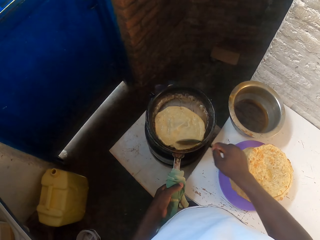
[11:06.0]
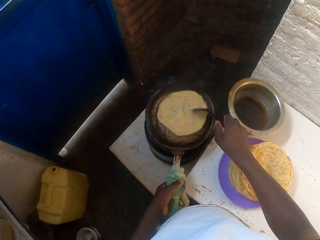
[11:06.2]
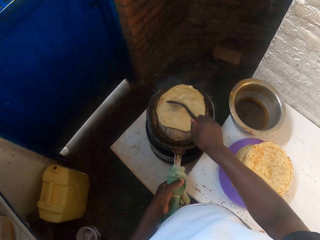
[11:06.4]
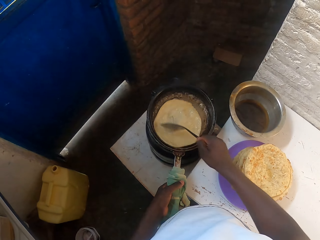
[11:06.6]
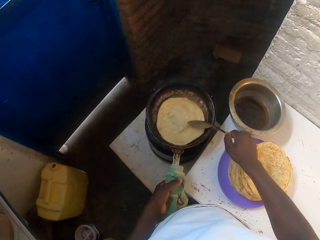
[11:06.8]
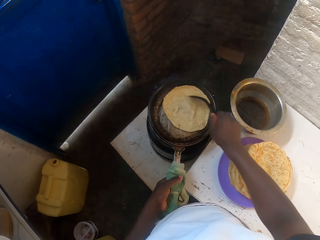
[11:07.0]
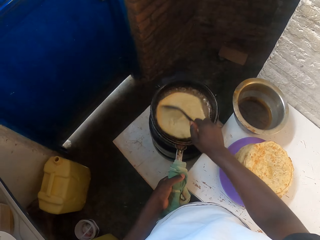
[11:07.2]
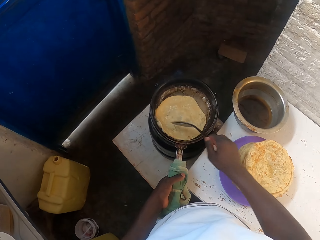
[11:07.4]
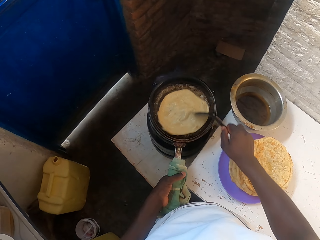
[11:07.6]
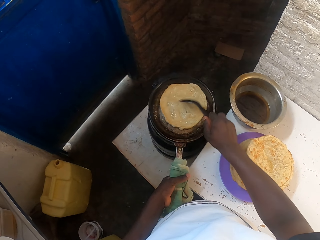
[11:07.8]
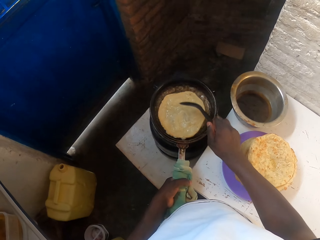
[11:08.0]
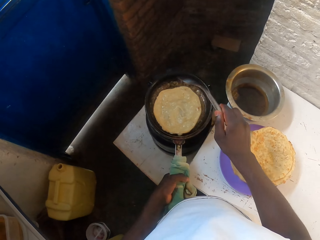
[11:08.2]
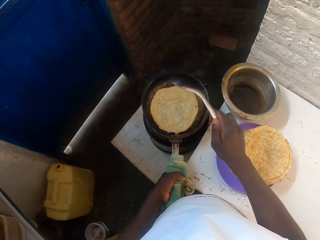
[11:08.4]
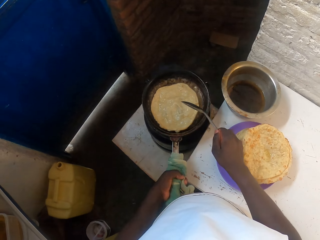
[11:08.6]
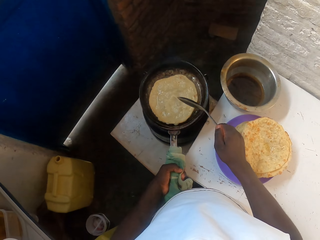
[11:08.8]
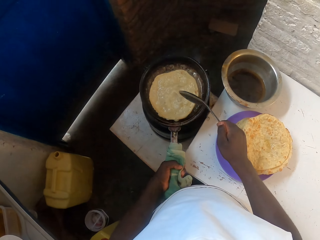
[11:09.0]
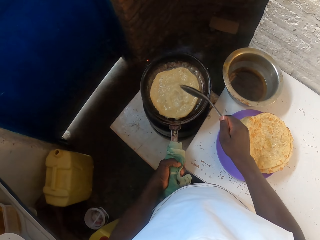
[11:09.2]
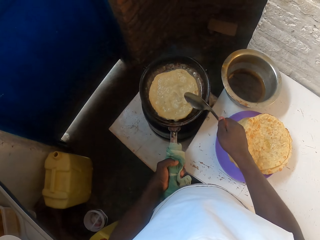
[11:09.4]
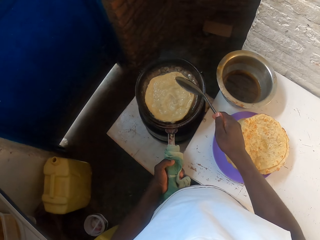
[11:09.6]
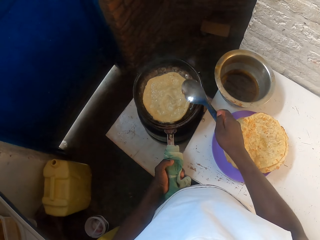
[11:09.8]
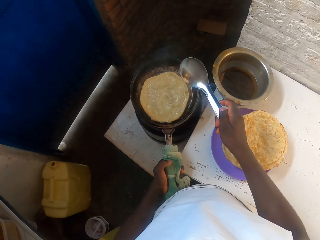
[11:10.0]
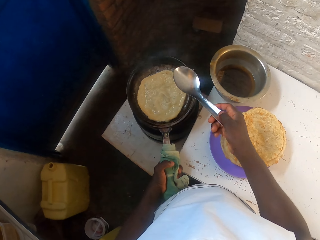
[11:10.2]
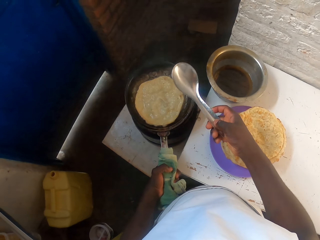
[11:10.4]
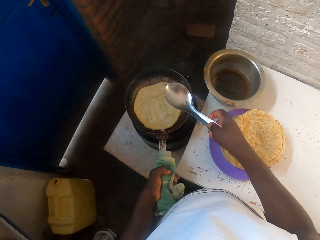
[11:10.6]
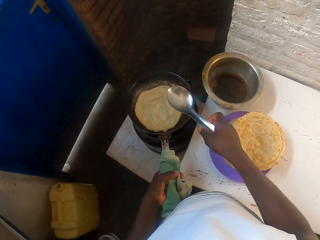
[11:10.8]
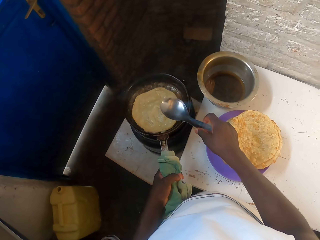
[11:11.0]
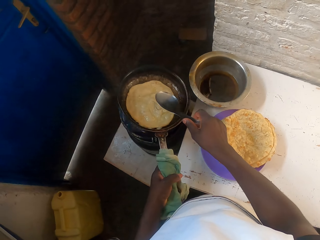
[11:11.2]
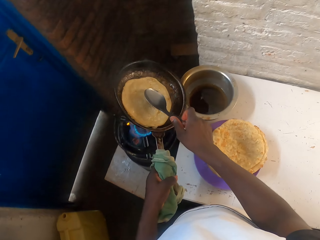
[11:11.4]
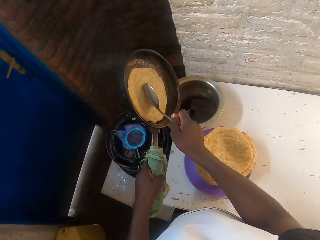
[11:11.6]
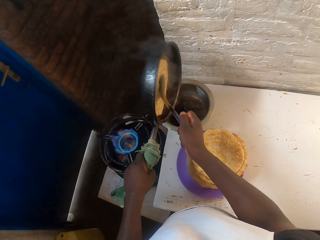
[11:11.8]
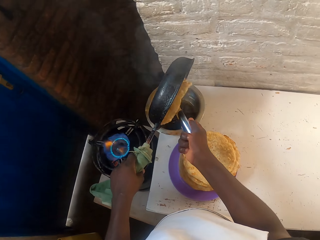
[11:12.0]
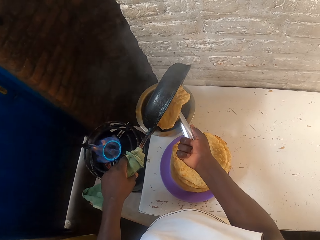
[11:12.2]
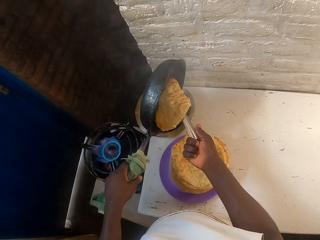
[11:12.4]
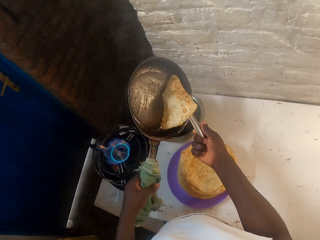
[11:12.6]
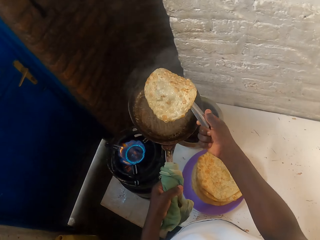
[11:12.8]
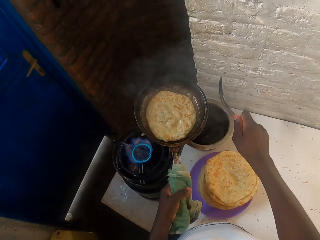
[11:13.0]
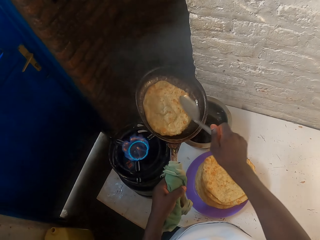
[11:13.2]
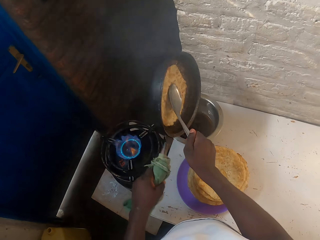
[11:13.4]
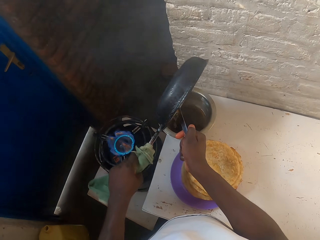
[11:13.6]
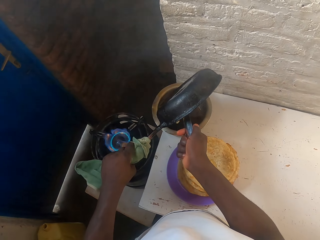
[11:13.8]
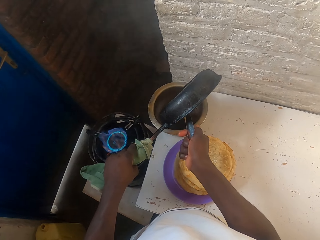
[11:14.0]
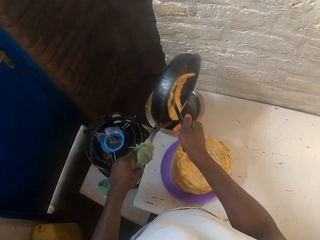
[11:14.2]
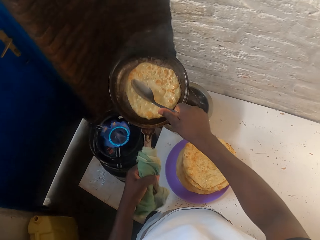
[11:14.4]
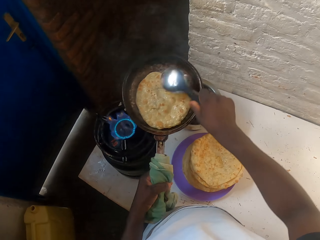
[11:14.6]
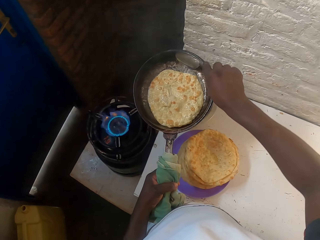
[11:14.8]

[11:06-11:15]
The camera wearer pours the oil in the cooking pot.

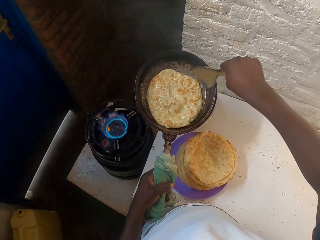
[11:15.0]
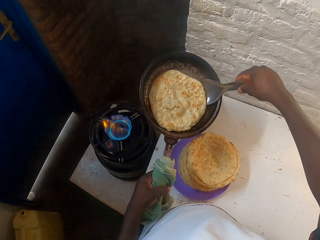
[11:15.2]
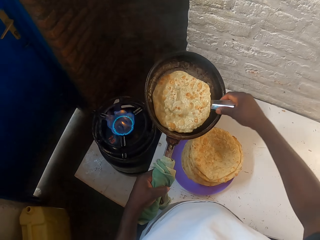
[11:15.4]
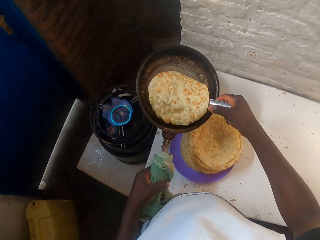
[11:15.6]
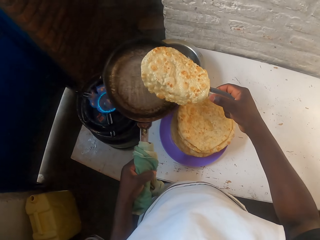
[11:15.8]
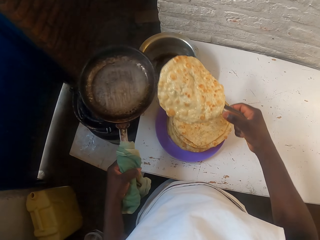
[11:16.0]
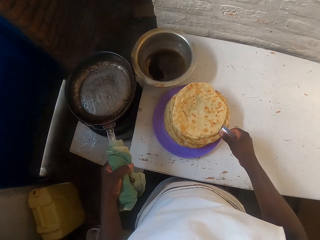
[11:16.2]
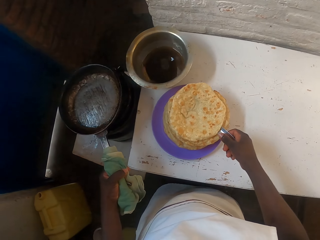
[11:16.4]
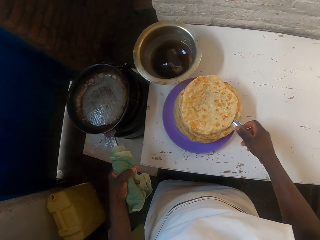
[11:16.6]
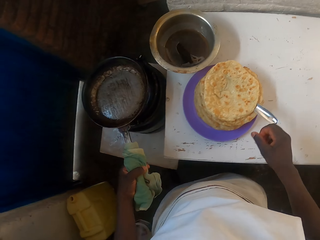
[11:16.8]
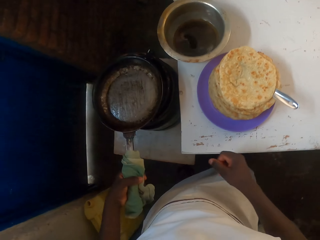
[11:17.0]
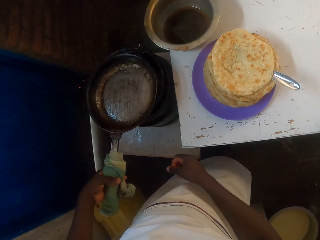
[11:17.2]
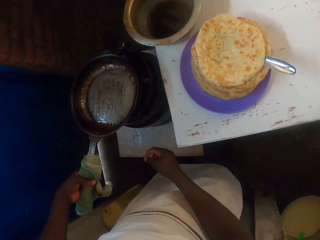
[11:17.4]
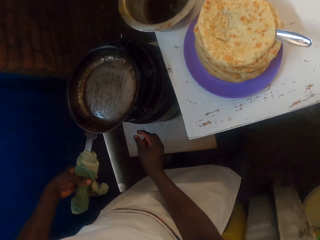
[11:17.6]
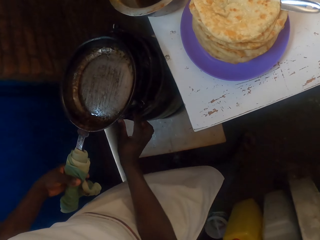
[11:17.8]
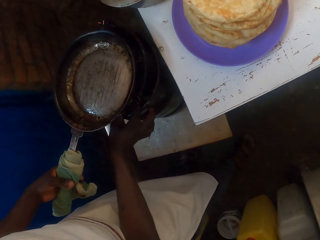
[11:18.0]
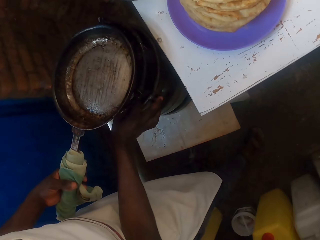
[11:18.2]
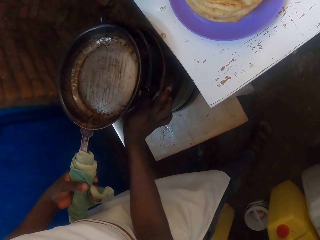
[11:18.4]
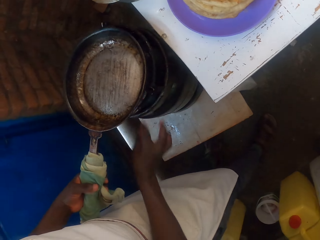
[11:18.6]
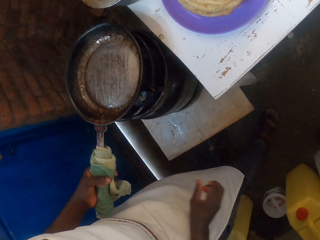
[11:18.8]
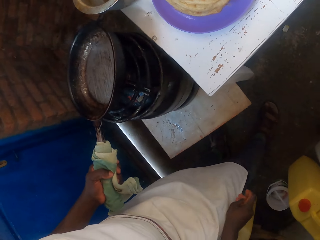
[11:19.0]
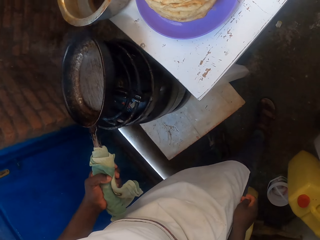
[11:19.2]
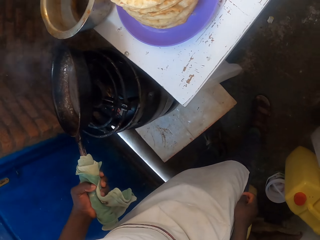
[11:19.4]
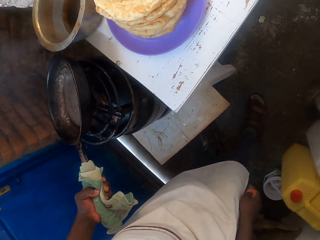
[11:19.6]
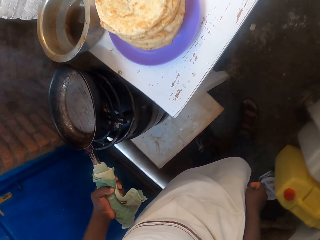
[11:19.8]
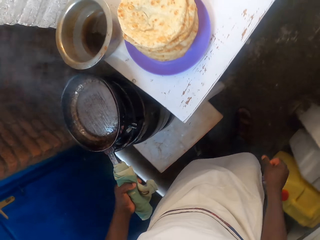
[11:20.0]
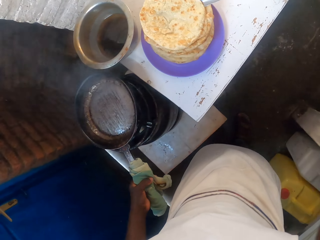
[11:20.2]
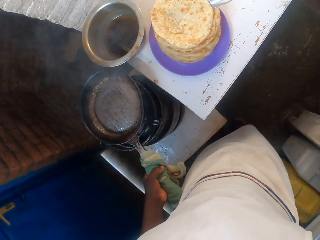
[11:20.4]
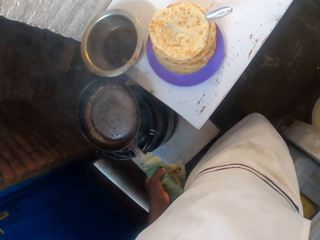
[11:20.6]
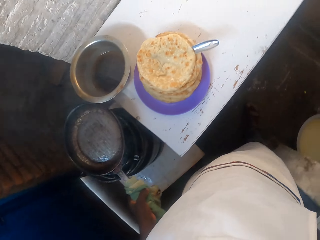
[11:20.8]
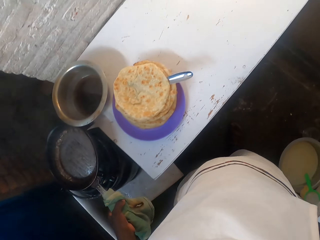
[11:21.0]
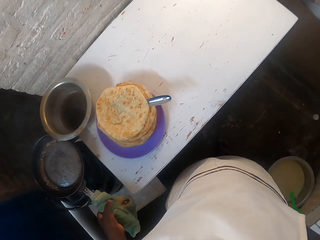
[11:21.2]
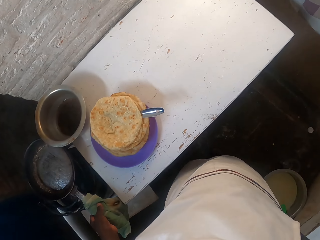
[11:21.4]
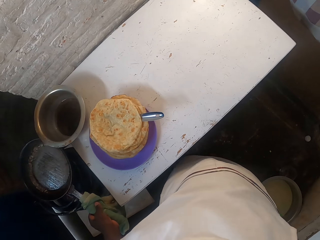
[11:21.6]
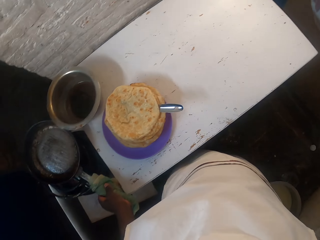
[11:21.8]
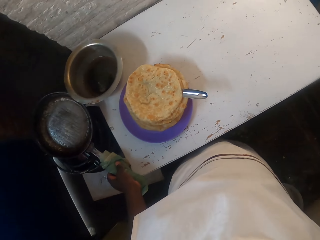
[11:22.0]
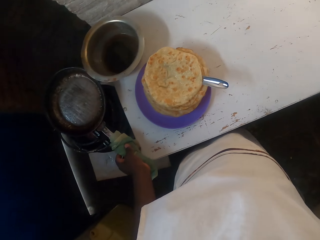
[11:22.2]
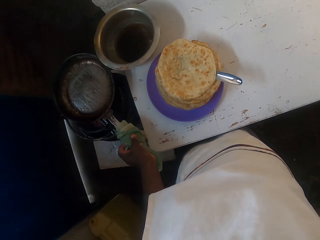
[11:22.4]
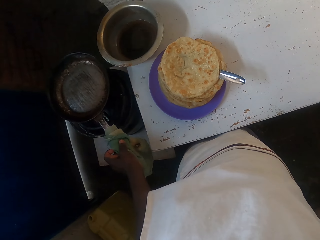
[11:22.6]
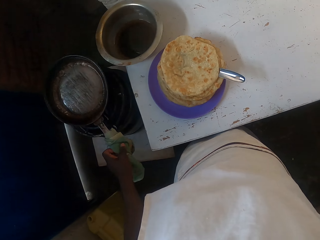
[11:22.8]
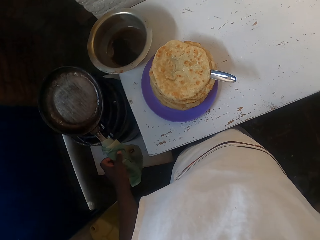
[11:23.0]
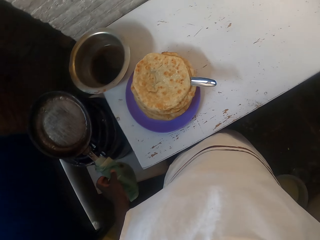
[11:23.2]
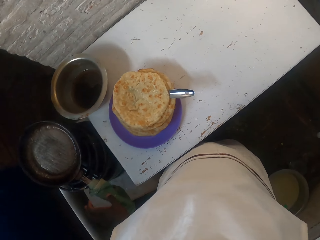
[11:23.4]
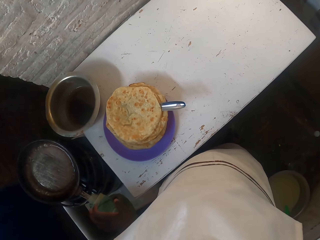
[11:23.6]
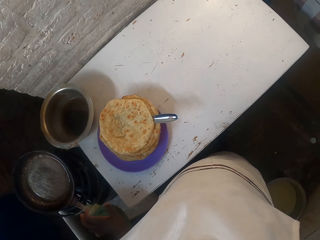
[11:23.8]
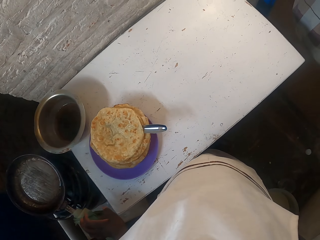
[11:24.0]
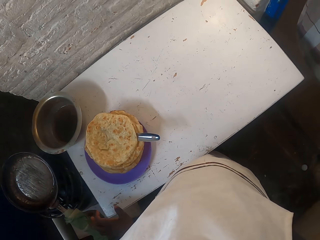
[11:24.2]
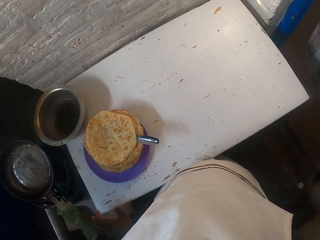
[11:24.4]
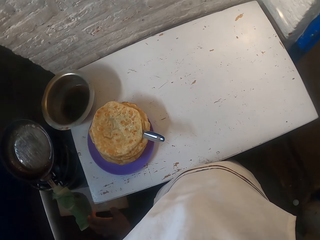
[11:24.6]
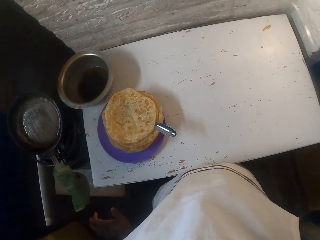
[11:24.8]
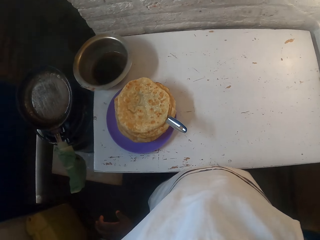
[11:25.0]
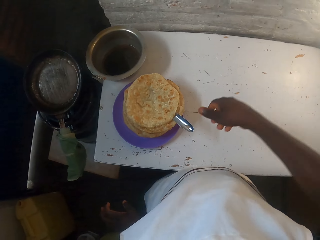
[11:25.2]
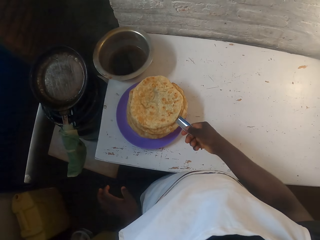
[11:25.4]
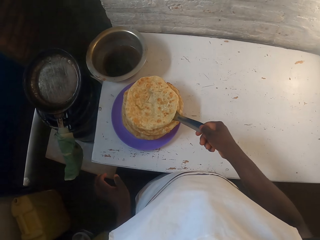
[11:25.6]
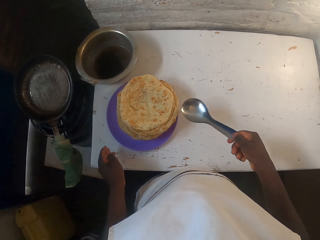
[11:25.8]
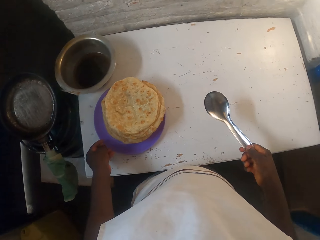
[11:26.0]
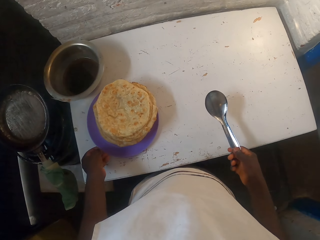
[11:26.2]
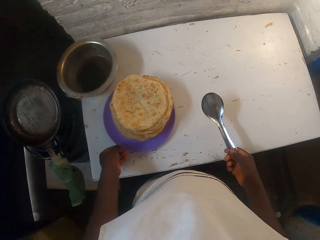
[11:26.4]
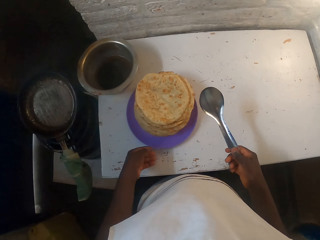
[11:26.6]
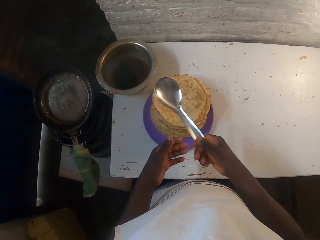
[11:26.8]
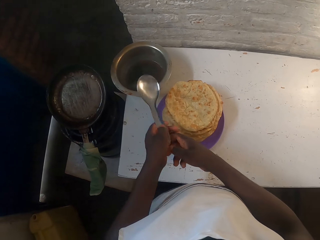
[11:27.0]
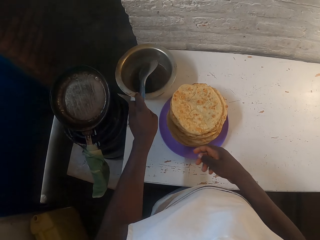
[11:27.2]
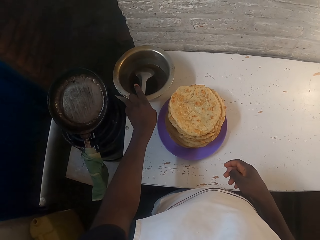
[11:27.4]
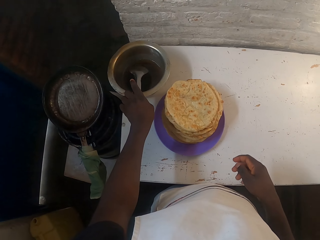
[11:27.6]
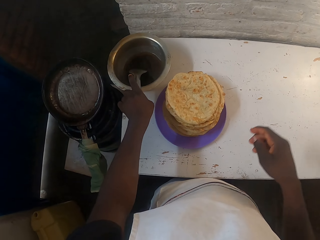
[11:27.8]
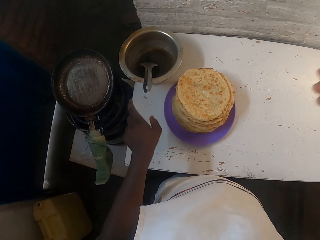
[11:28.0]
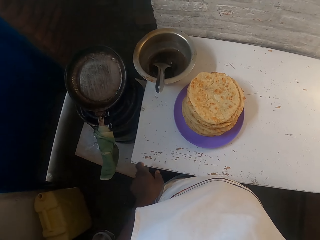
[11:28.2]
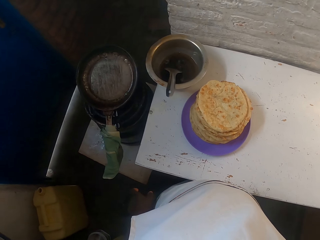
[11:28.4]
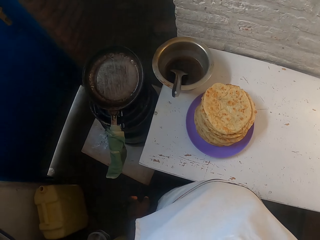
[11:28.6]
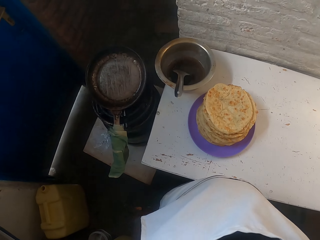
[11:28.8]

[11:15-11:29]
The camera wearer places the flat bread on the plate. He regulates the cooking gas. He puts off the gas. He holds a pan. He does something. He picks the cooking spoon from the flat bread. He moves the plate on the table. He places the cooking spoon in the cooking pot. He lifts his hand.
